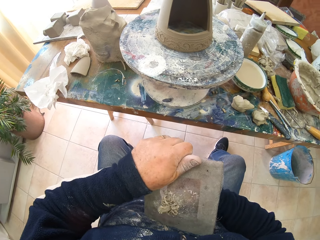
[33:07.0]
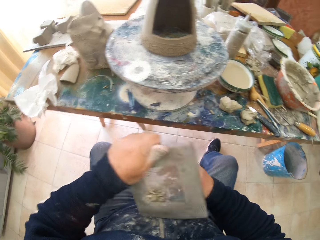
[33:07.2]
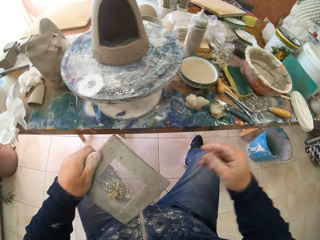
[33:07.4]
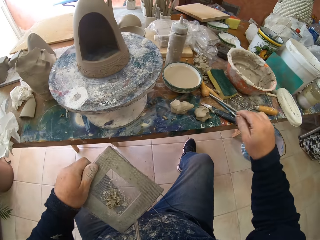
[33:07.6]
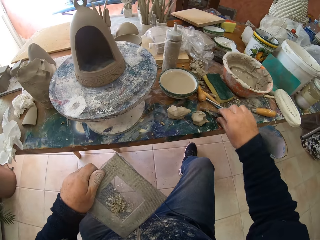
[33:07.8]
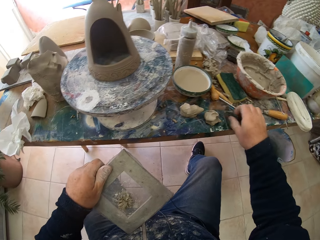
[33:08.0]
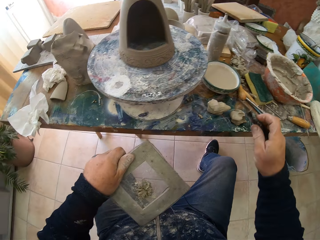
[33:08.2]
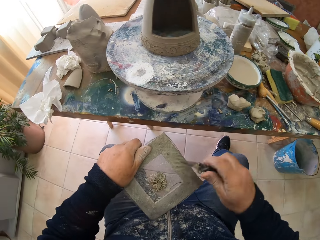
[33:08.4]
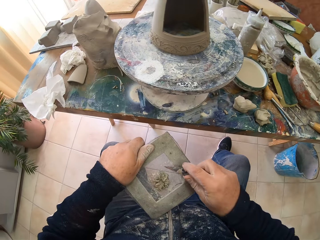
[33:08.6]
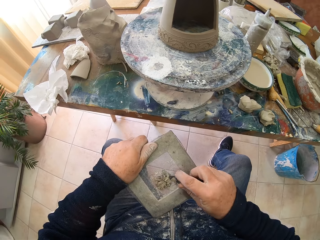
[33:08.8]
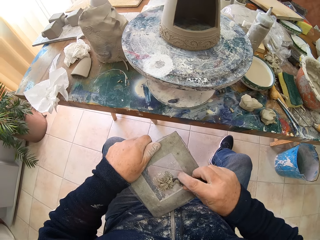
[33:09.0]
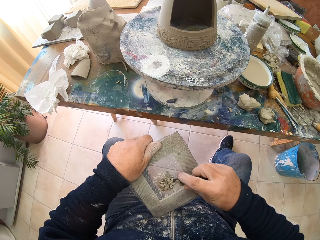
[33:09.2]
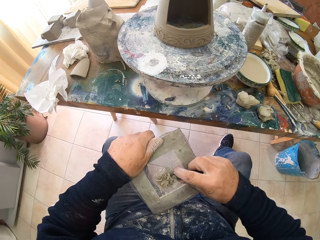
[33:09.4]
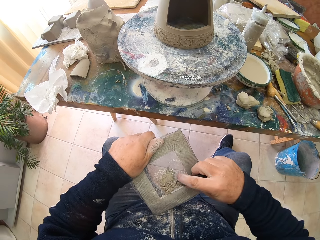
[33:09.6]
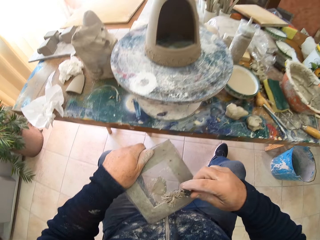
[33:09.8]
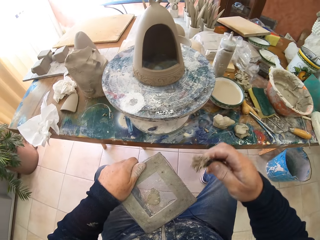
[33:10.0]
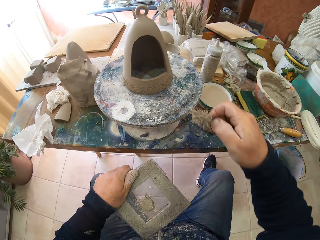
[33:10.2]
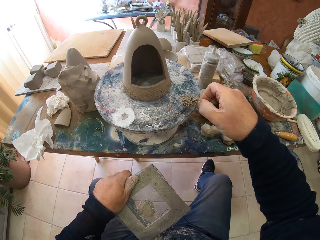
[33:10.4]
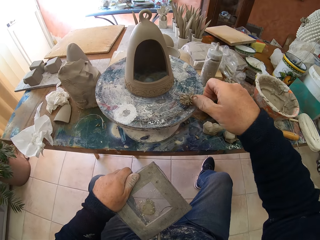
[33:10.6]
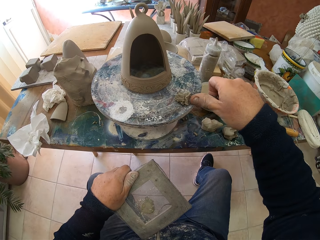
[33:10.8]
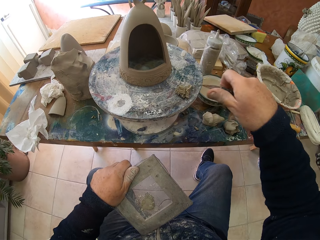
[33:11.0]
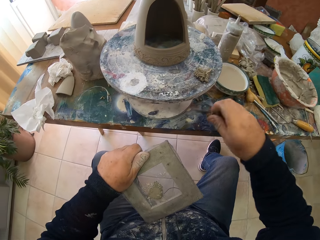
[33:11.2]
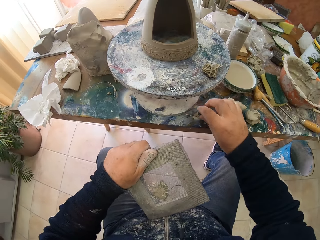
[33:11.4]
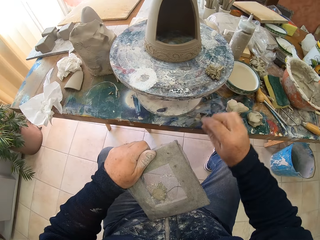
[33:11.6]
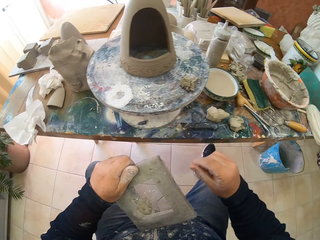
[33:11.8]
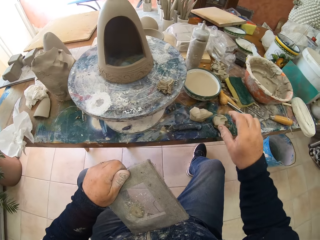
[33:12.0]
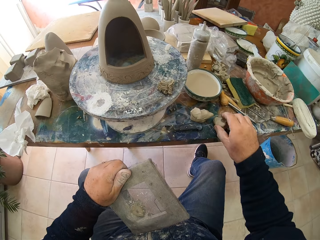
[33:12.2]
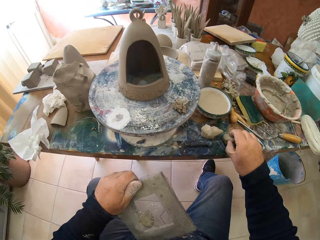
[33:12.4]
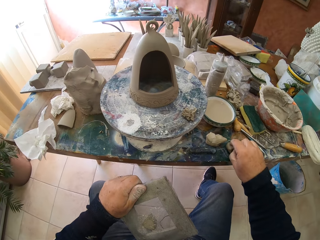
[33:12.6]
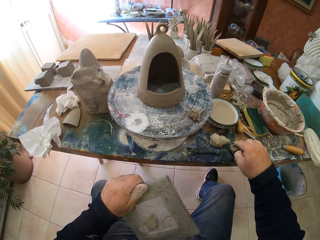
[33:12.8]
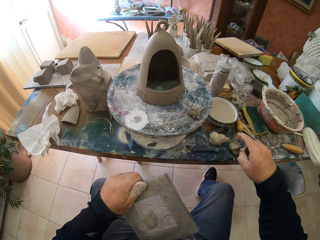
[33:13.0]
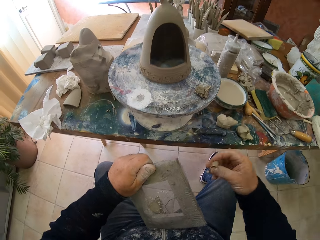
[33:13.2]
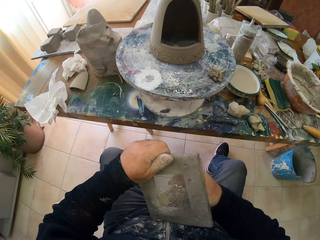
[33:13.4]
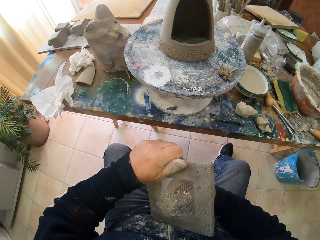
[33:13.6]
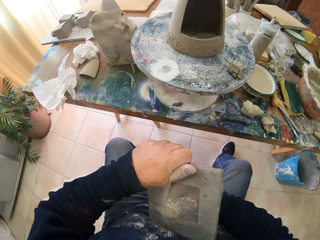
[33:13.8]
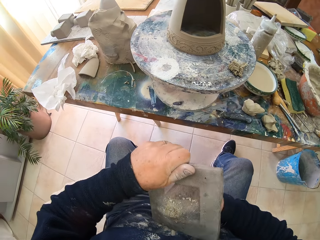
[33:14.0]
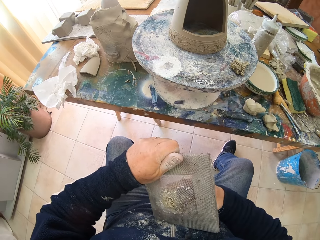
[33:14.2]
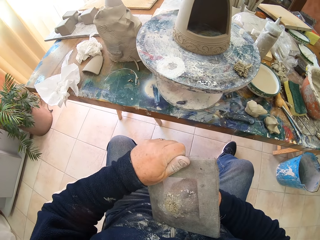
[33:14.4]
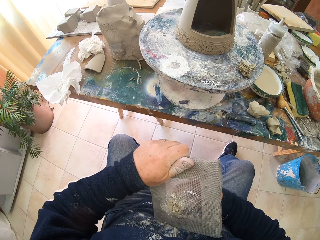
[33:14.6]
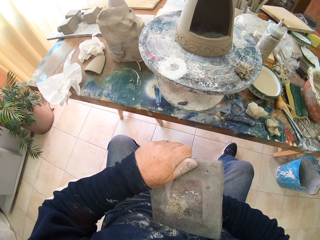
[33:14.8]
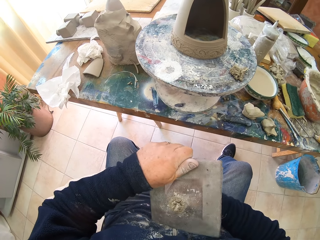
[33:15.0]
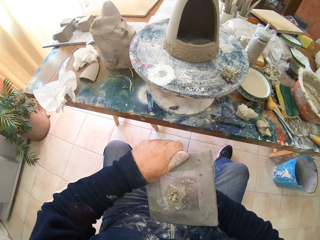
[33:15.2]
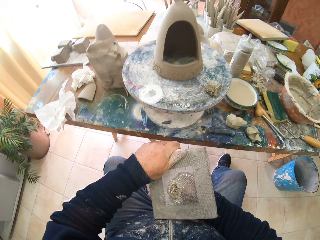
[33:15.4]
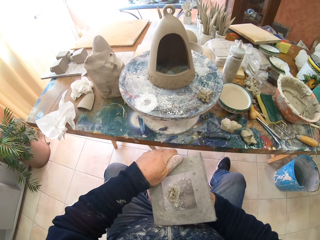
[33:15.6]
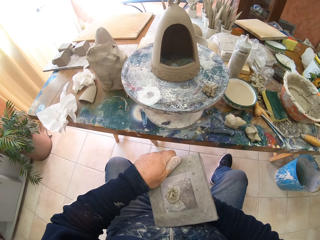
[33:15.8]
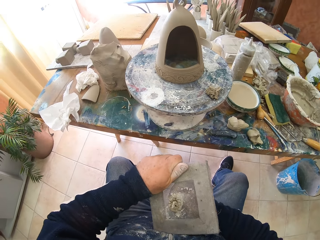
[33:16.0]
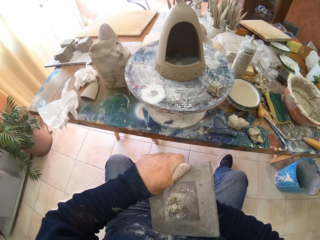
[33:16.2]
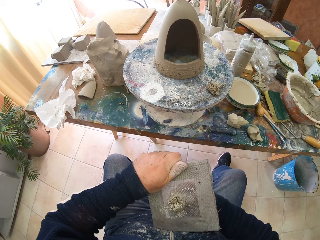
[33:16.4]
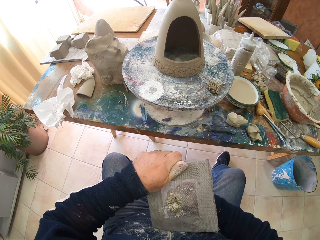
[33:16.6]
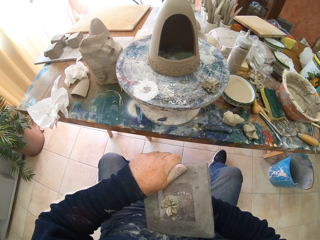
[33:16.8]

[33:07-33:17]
The camera wearer picks up a pen knife. They remove the clay with the pen knife. They put the clay in a pottery wheel. They put the pen knife on the table. They pick up some clay. They squeeze the clay through the sieves.

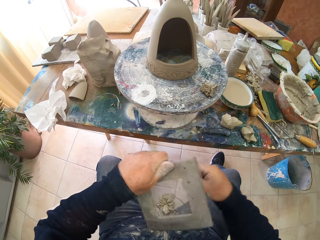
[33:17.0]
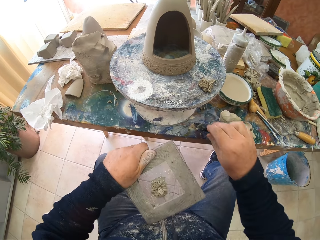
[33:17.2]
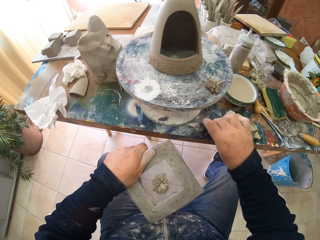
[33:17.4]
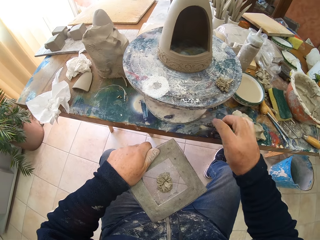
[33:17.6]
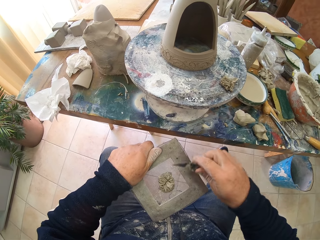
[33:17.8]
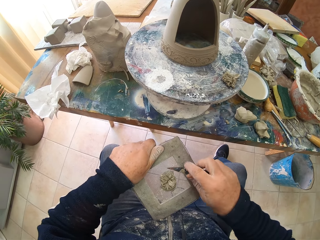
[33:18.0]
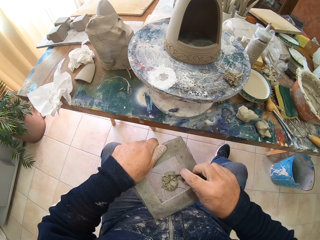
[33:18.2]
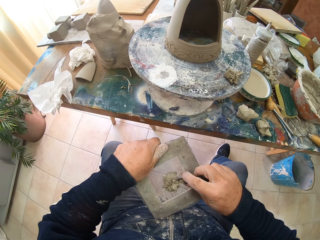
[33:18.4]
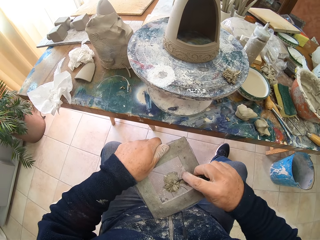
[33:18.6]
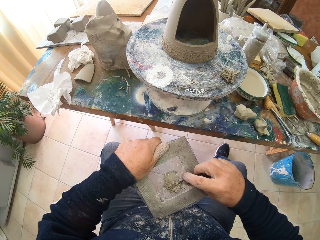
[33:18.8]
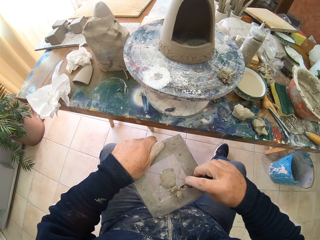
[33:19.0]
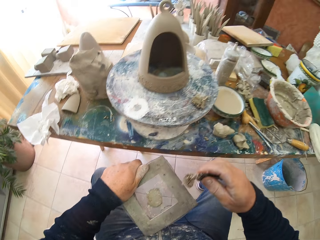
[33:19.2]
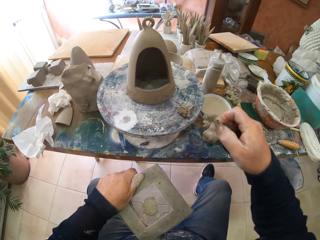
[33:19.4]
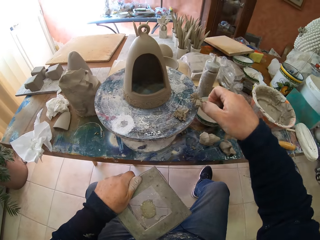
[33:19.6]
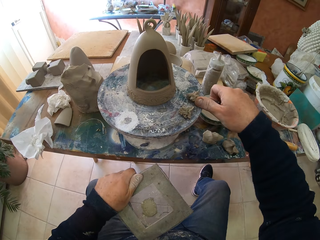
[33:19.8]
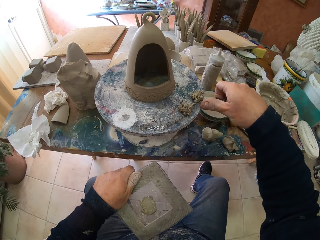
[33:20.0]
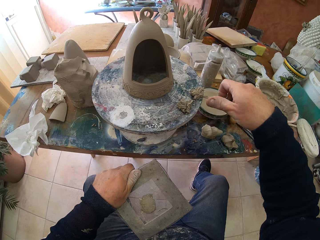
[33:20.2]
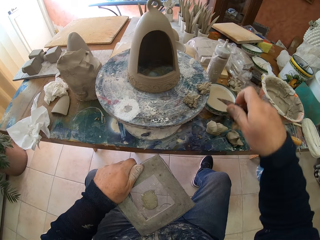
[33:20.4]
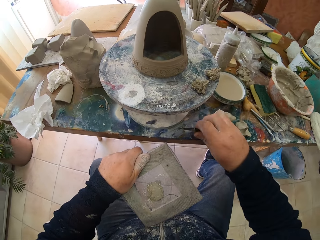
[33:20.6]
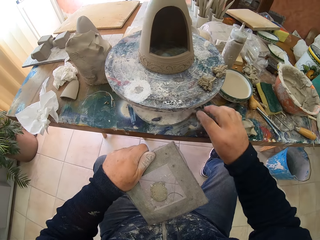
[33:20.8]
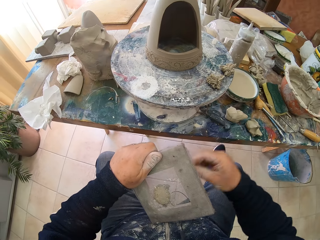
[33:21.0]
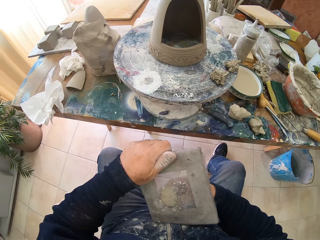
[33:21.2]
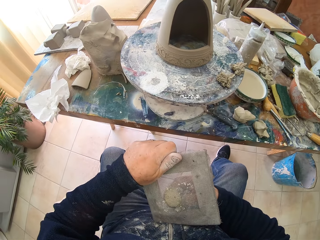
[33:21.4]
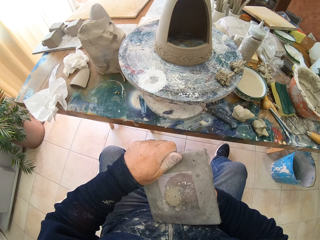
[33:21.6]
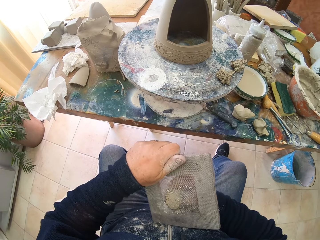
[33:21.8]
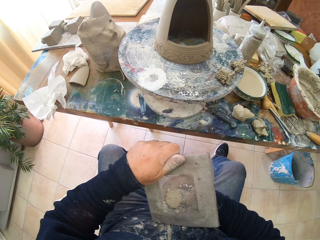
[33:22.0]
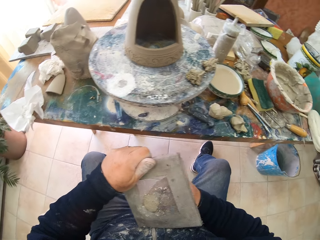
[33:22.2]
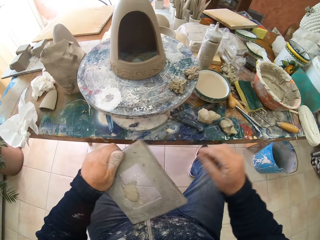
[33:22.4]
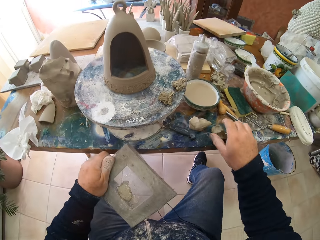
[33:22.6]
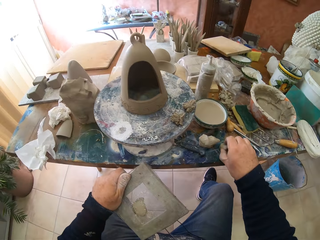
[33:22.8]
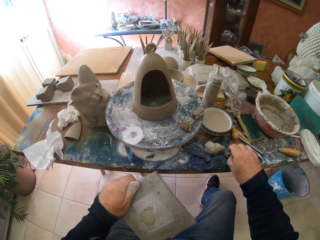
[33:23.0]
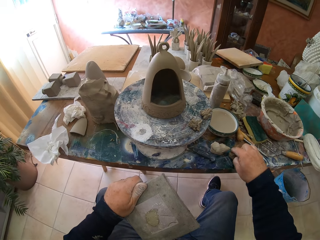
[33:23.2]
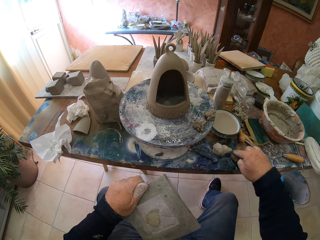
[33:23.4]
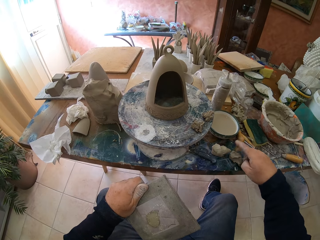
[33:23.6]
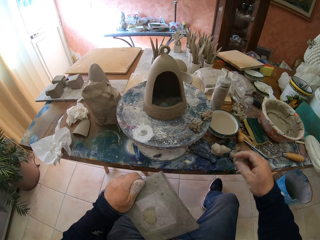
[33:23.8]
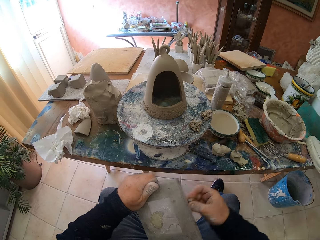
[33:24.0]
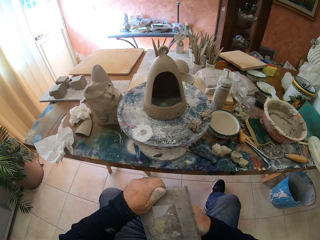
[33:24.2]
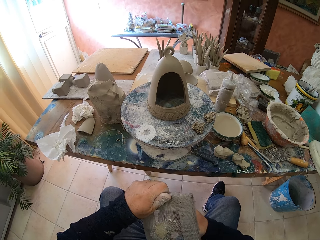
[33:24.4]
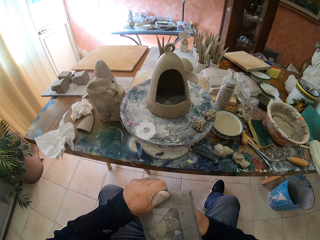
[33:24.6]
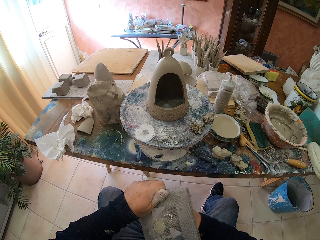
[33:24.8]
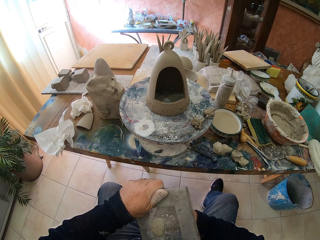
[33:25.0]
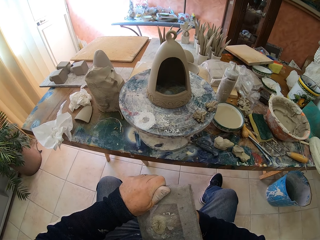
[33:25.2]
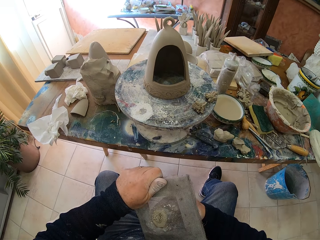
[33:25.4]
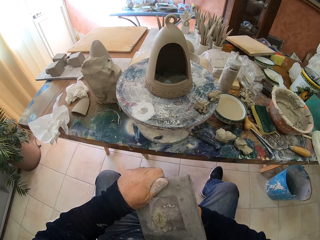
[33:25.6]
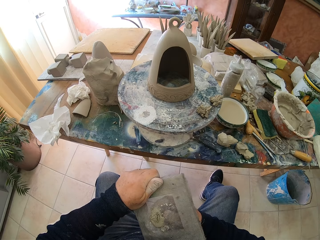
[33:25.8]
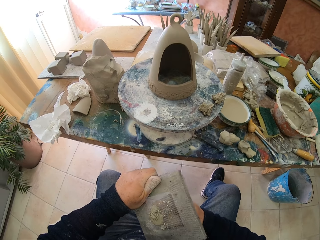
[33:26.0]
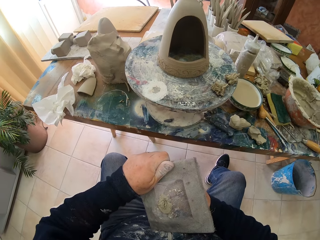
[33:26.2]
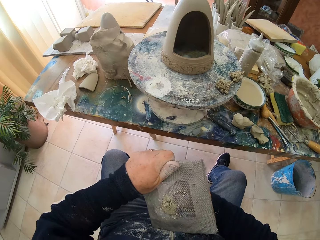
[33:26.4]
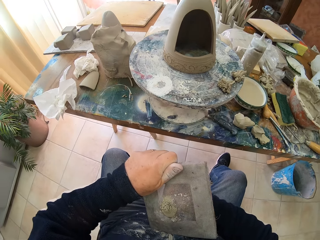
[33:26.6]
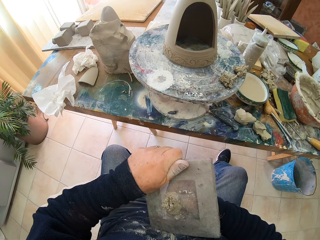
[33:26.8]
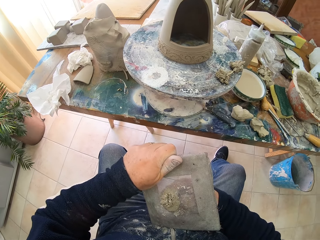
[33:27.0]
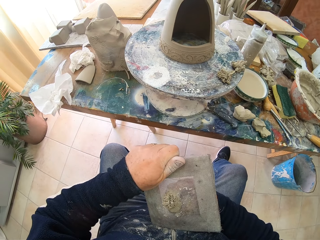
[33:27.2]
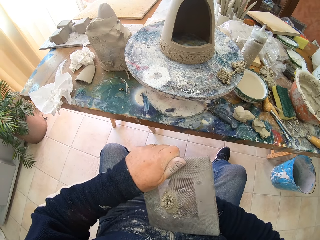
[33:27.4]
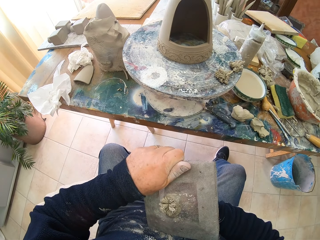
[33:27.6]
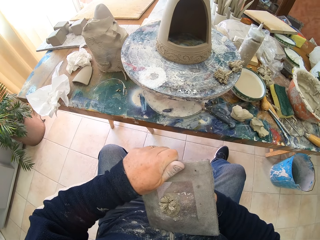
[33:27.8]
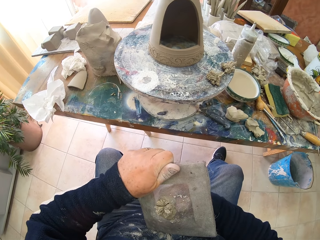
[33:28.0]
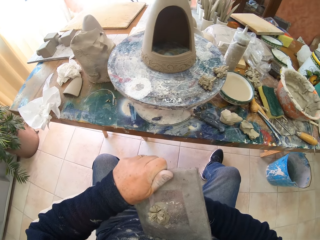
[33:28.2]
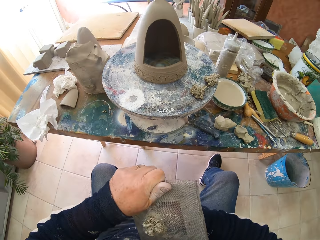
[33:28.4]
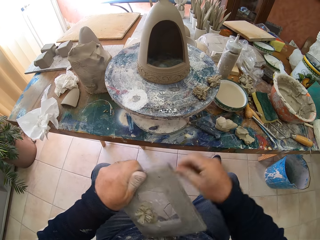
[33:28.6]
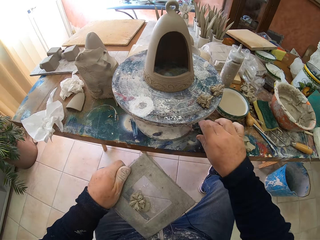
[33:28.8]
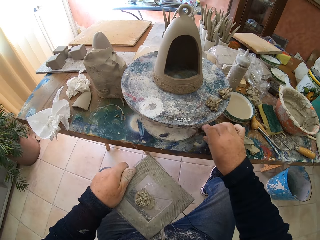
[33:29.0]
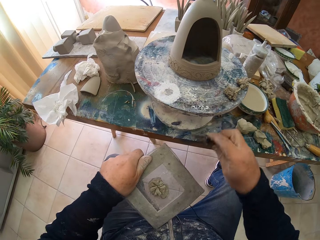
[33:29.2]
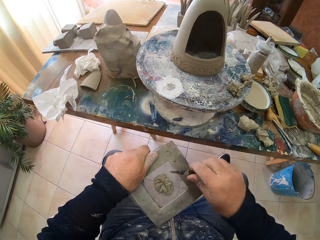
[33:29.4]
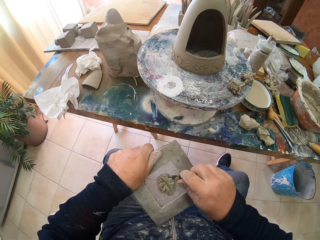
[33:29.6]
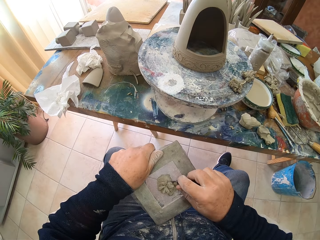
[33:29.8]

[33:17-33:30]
The camera wearer picks up a pen knife. They remove the clay with the pen knife. They put the clay in a pottery wheel. They put the pen knife on the table. They pick up some clay. They squeeze the clay through the sieves. They pick up the pen knife.
